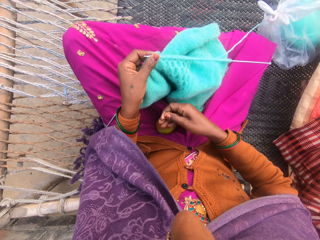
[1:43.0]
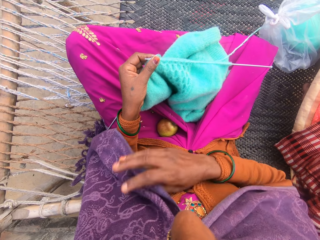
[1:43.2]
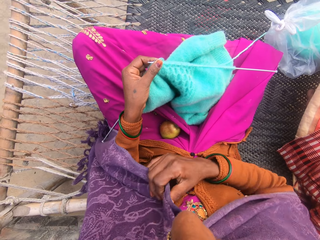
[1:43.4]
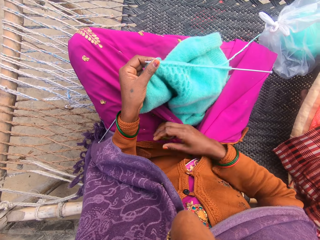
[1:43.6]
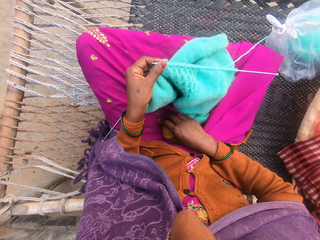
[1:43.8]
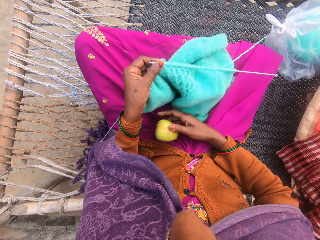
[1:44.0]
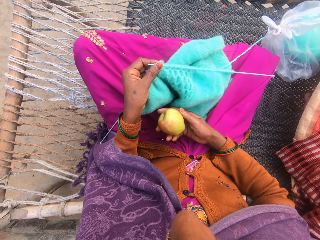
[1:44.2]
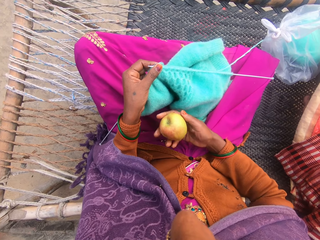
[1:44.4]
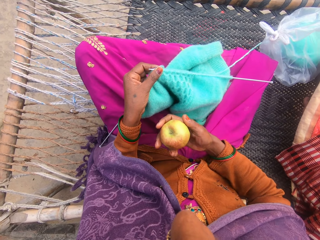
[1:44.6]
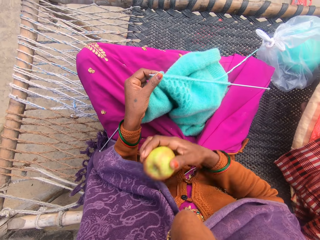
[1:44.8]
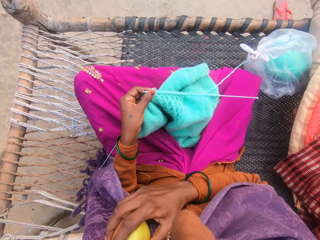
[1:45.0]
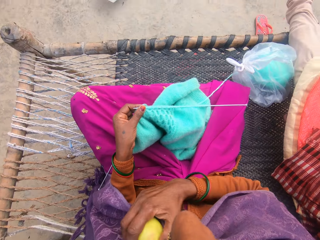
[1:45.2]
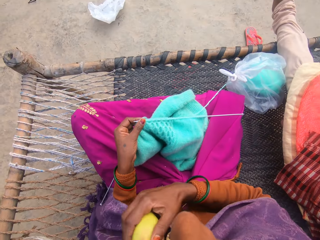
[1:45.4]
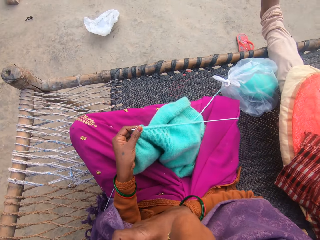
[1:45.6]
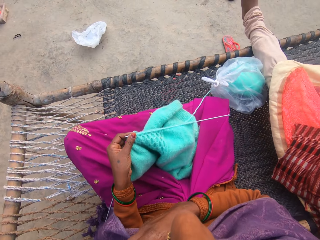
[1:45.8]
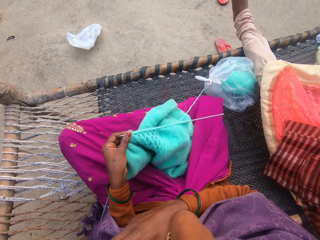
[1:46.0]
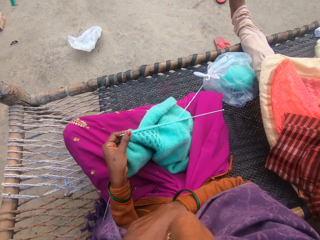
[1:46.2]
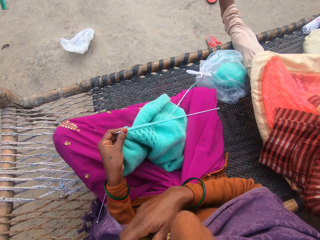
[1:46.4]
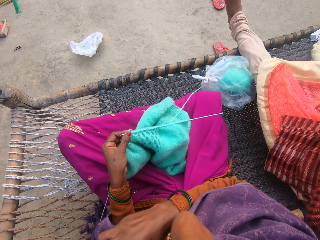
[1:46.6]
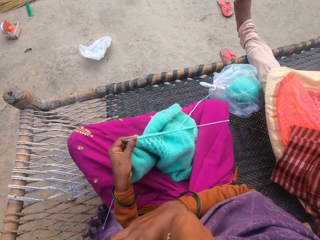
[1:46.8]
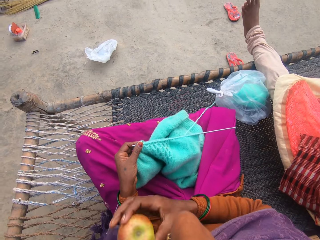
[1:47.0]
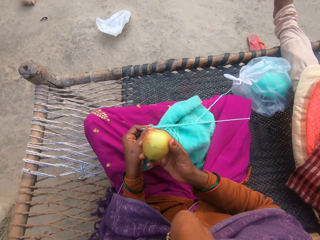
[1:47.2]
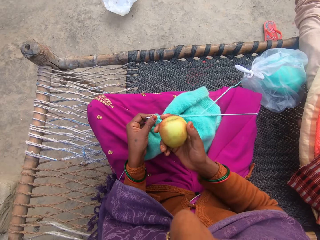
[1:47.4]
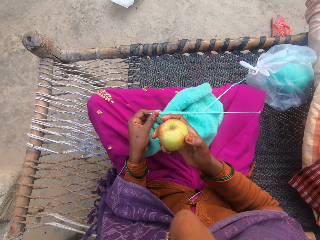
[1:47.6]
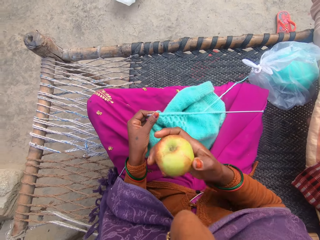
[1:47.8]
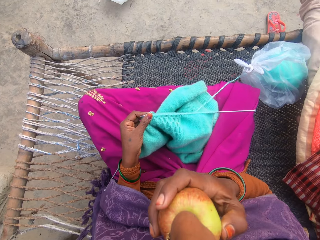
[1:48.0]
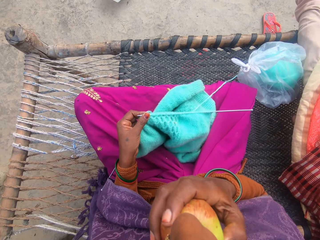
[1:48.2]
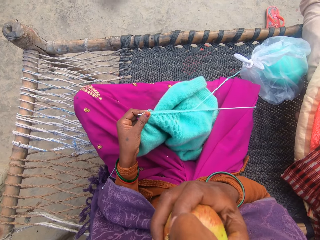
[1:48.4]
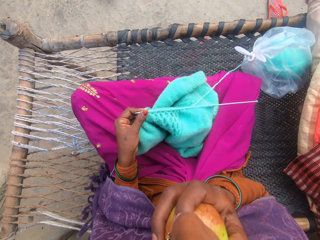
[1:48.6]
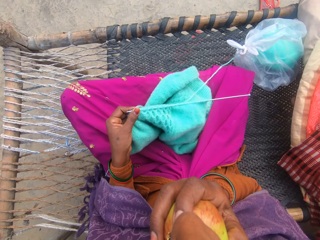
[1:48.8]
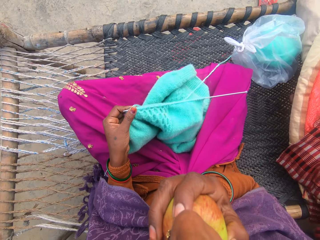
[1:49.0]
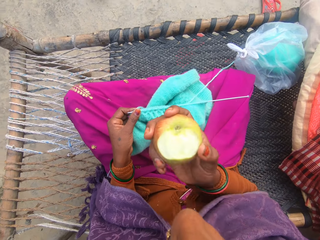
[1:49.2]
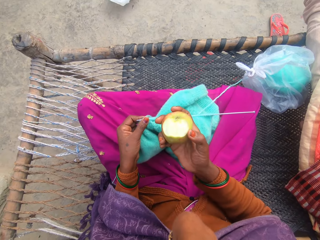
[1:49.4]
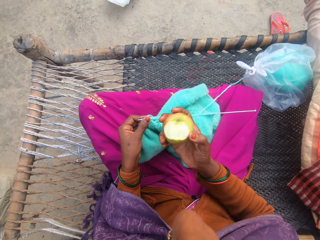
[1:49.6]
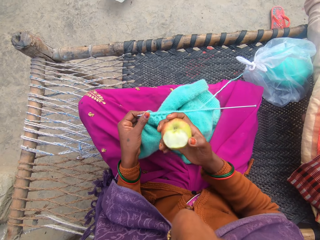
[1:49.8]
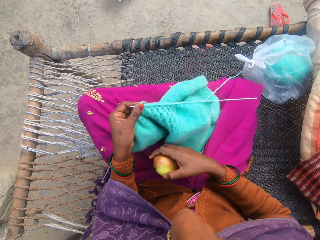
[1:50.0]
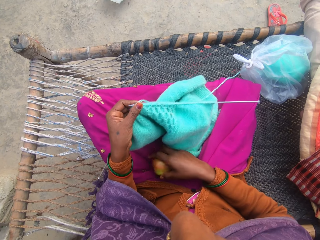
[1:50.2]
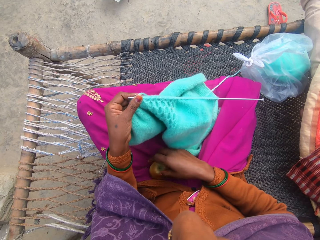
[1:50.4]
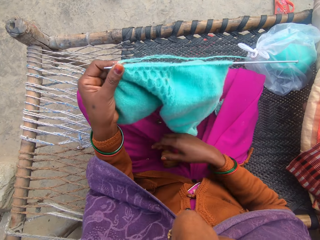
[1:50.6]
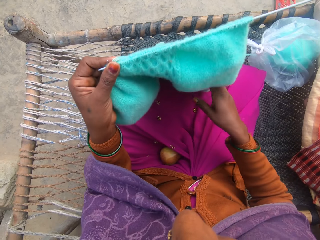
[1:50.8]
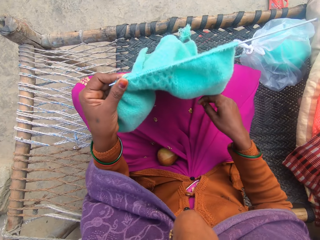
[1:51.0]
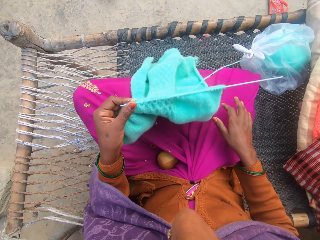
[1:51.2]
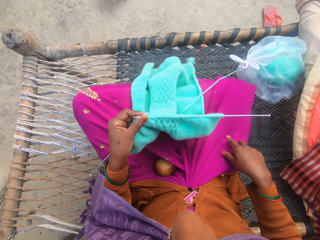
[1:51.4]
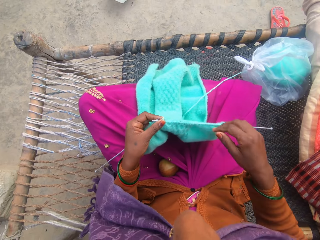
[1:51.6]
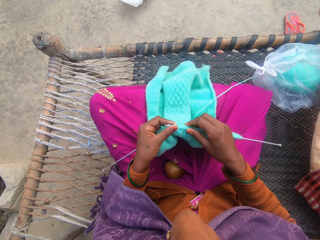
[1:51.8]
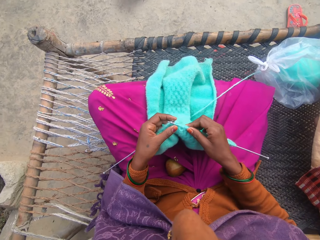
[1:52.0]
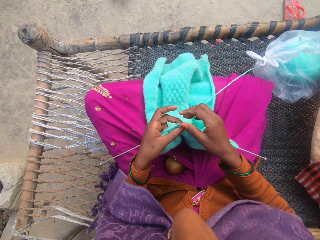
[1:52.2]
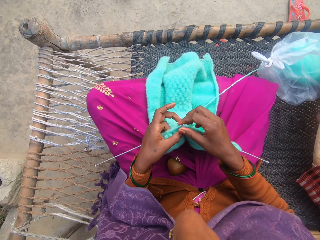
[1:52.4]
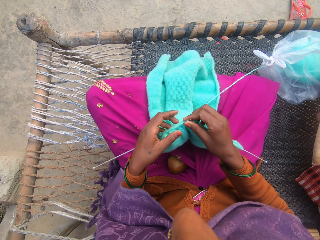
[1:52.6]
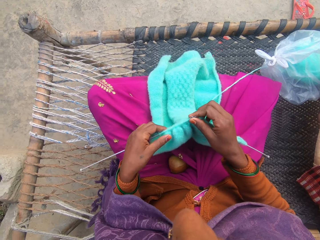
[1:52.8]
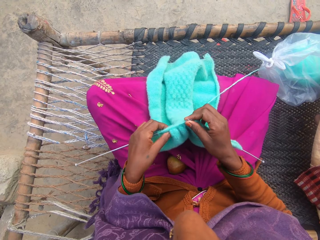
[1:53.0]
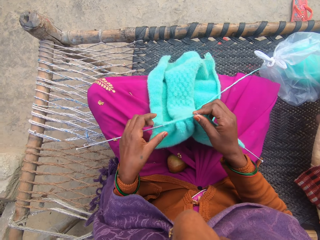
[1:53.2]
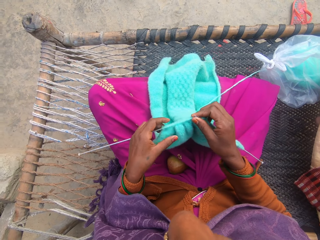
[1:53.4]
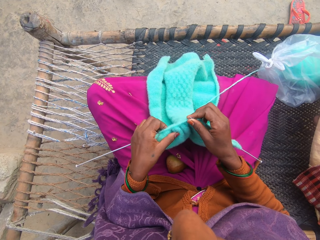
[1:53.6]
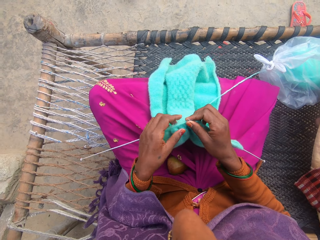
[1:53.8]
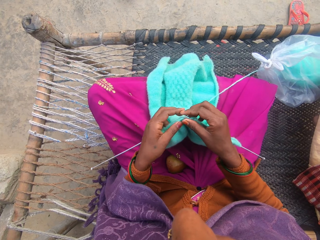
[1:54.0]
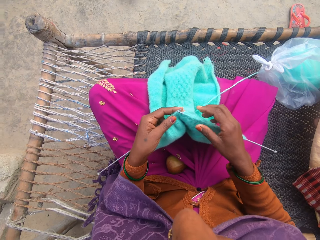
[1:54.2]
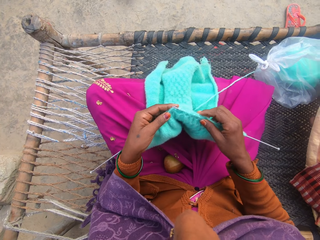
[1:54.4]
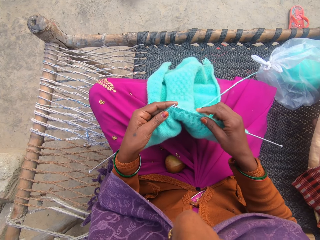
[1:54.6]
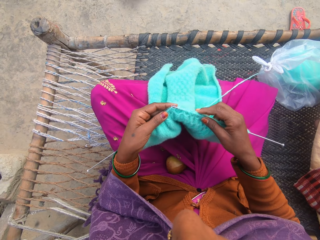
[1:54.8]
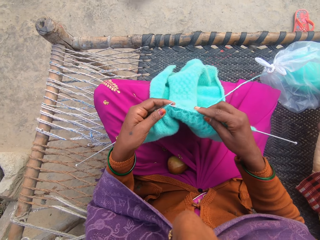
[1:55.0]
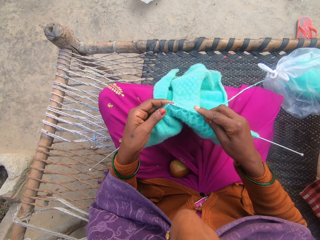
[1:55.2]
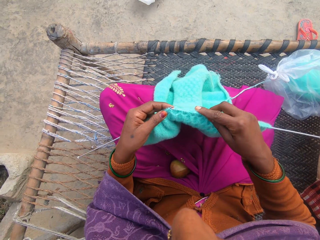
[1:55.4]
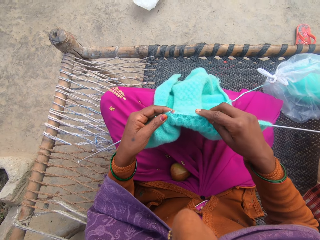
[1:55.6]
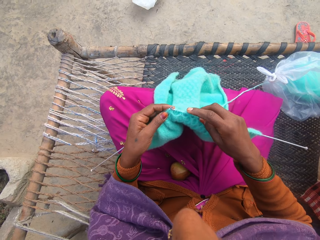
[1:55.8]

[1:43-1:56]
The camera wearer picks the apple from her cloth between her thighs. She looks at the apple. She wipes the apple on the cloth. She eats the apple. She drops the apple on her cloth between her thighs. She adjusts the knit fabric on the knitting needle in her hand.

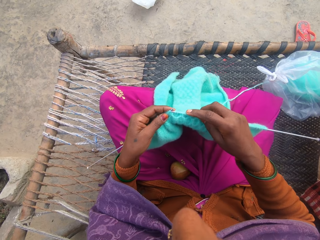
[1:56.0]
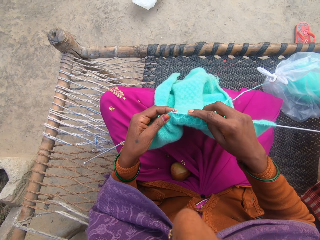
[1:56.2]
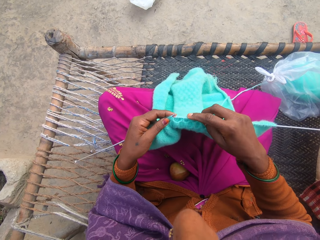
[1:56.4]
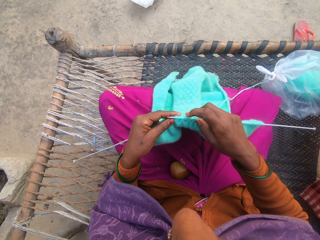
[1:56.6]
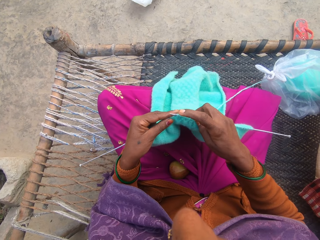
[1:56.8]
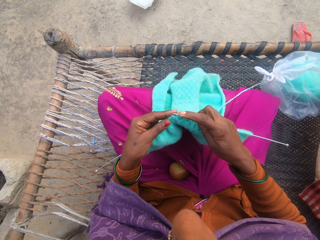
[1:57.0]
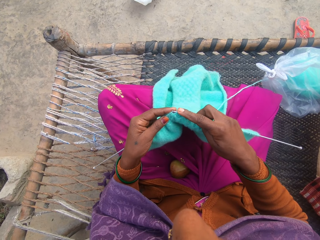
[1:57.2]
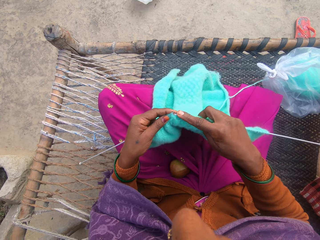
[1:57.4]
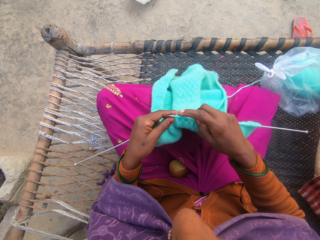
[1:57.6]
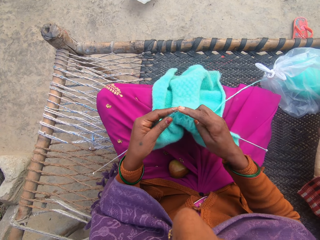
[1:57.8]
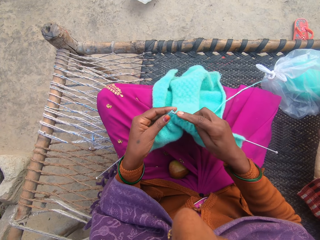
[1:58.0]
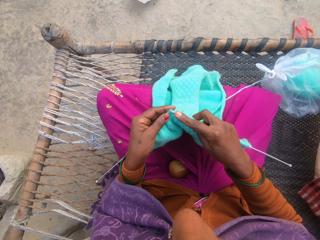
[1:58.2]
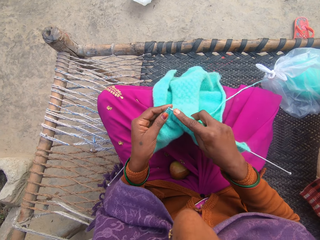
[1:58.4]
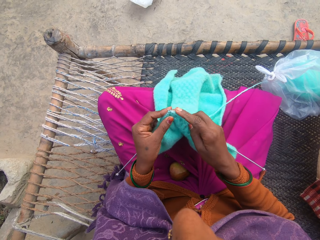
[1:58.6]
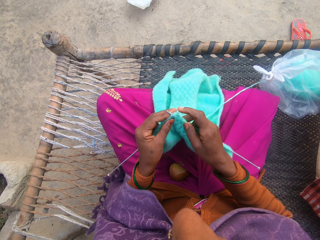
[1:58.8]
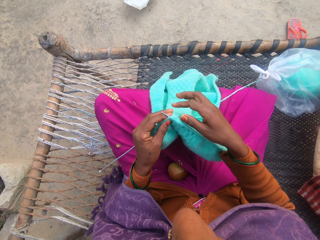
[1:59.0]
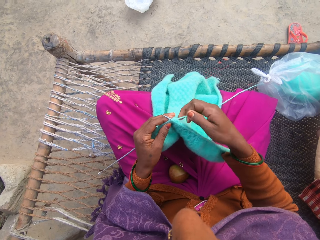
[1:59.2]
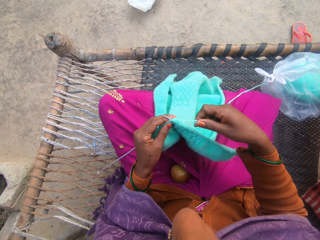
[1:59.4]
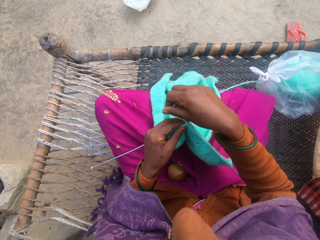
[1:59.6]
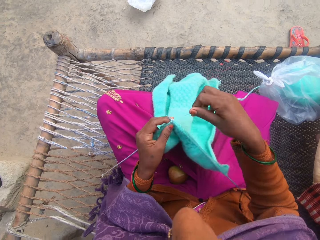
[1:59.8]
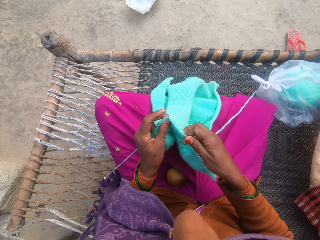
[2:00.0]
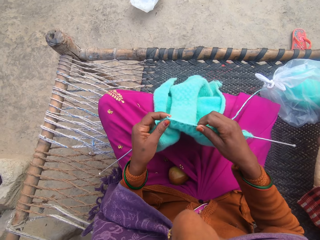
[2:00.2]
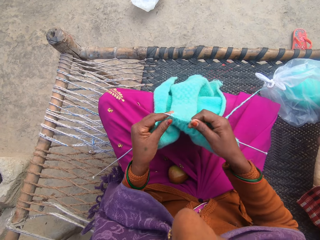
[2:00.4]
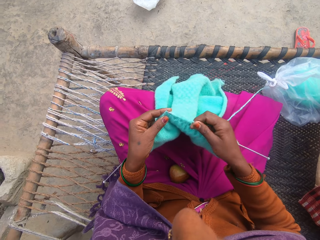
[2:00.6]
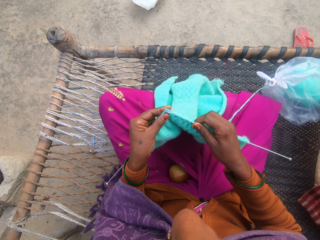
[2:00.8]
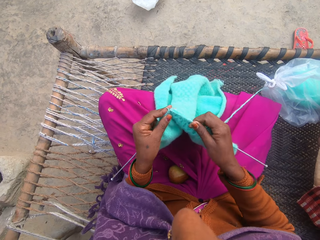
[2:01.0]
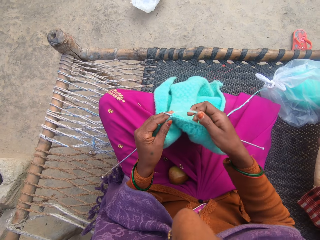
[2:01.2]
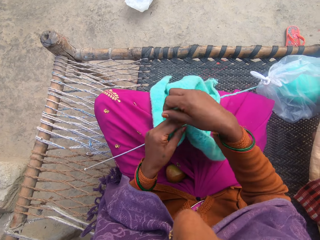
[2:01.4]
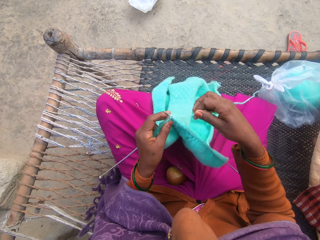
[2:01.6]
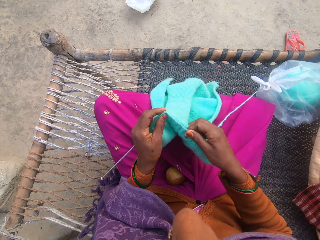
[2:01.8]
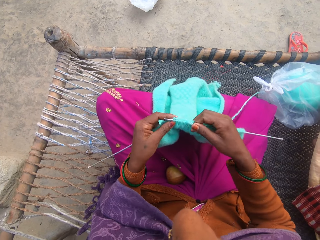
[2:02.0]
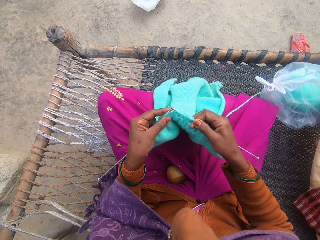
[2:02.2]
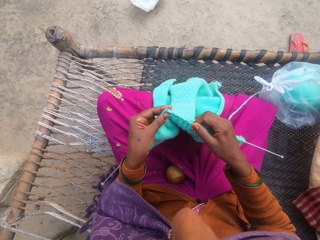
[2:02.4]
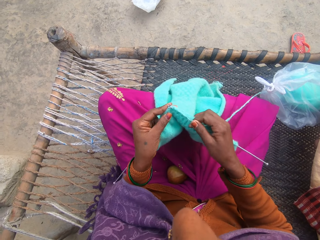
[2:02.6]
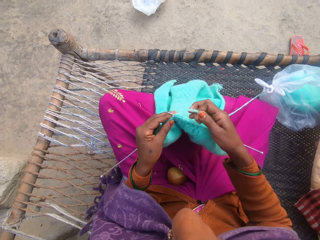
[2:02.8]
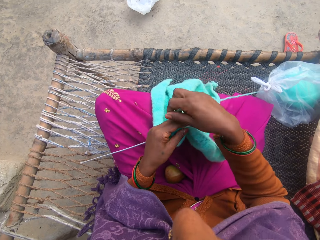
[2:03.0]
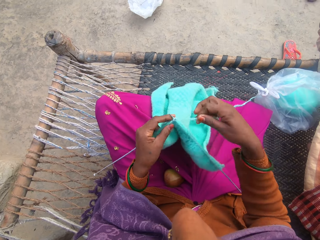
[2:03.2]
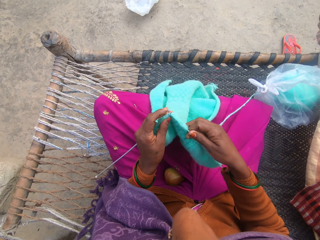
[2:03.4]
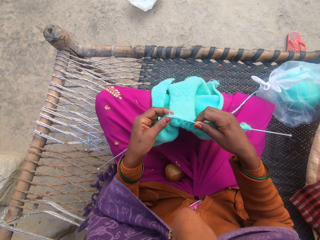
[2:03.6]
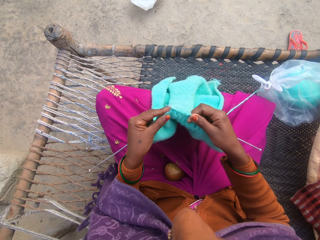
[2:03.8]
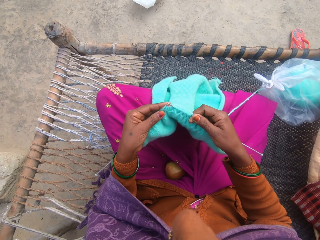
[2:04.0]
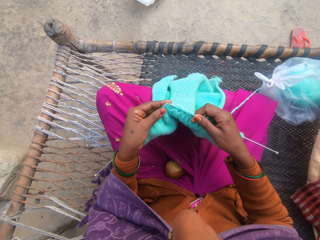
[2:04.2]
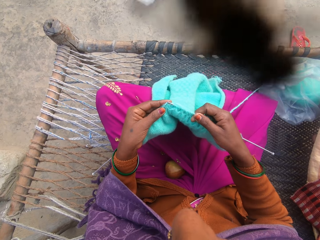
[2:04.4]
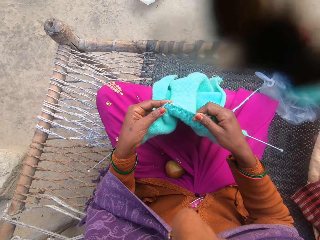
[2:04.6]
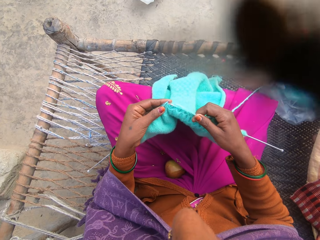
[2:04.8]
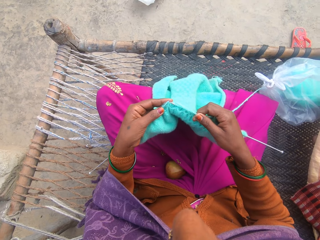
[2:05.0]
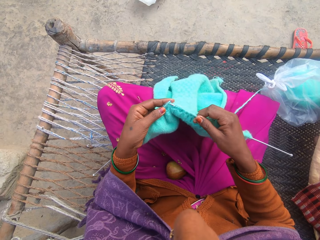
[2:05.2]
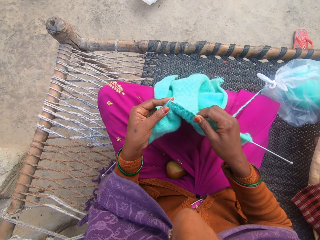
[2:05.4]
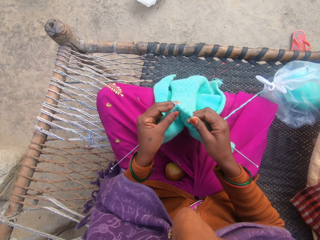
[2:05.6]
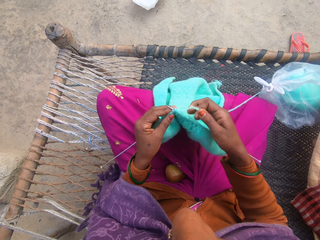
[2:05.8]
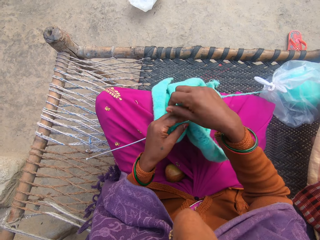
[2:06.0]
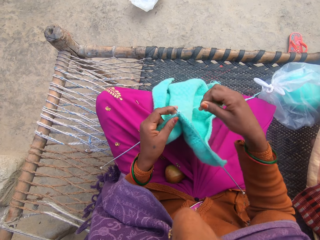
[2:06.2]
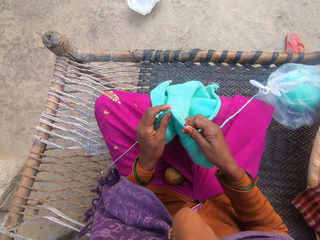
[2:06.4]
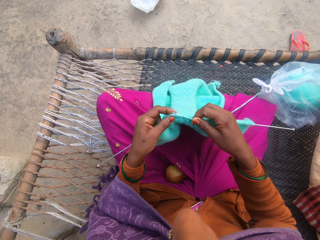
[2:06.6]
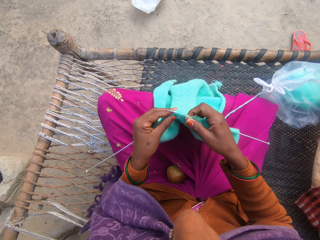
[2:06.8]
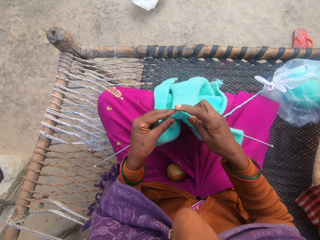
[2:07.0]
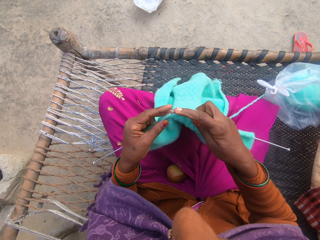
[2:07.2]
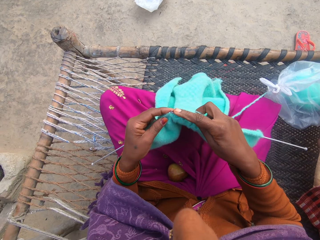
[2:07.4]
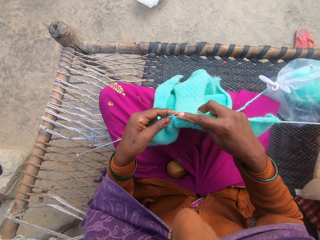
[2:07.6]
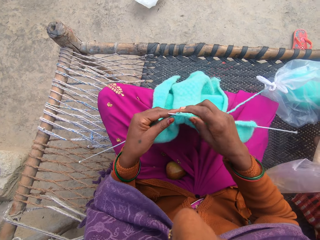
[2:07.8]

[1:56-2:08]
The camera wearer knits with thread from a yarn on the charpoy. They roll the string on the knitting needle and knit the cloth. They roll the string on the knitting needle and knit the cloth. They roll the string on the knitting needle and knit the cloth. They roll the string on the knitting needle.
